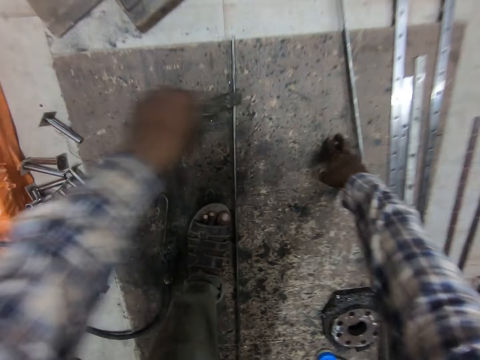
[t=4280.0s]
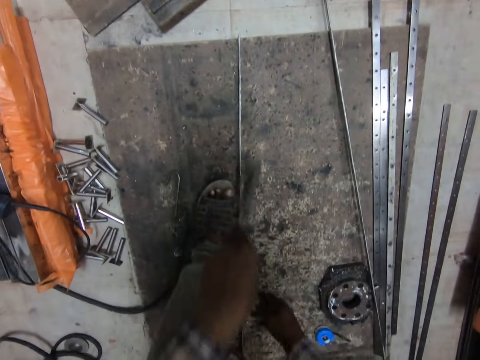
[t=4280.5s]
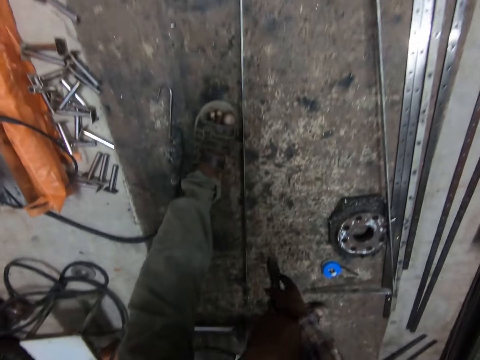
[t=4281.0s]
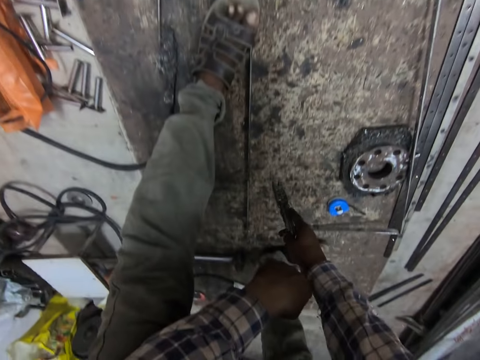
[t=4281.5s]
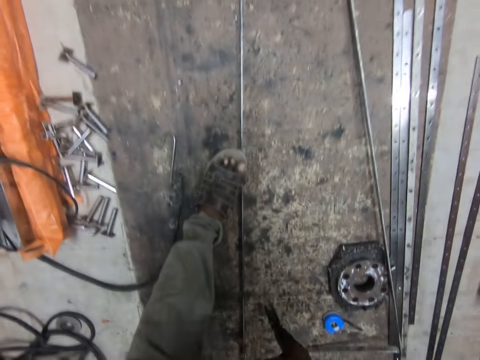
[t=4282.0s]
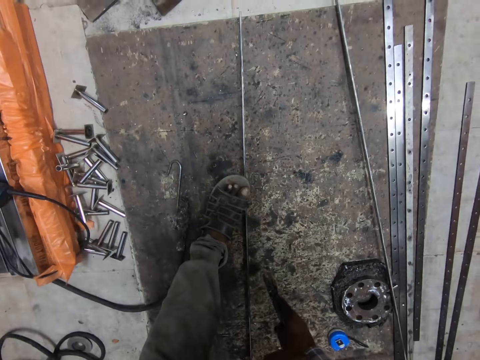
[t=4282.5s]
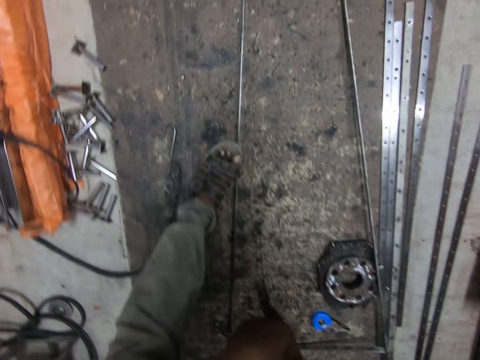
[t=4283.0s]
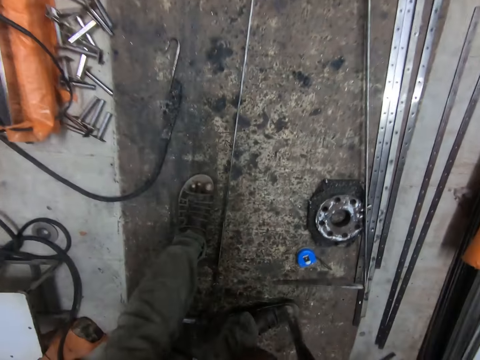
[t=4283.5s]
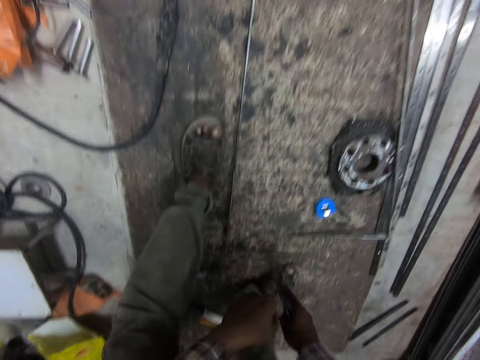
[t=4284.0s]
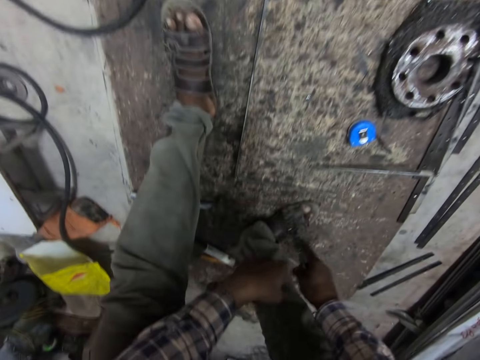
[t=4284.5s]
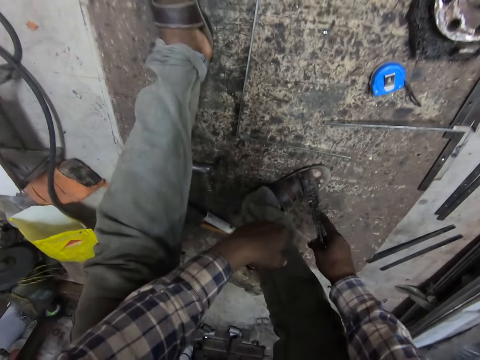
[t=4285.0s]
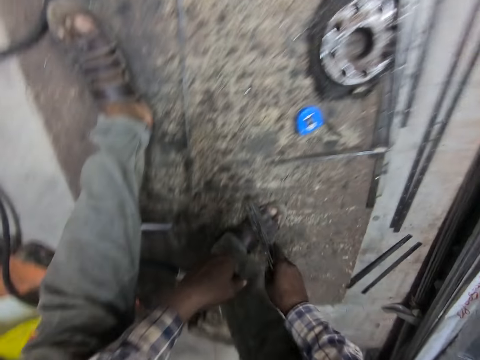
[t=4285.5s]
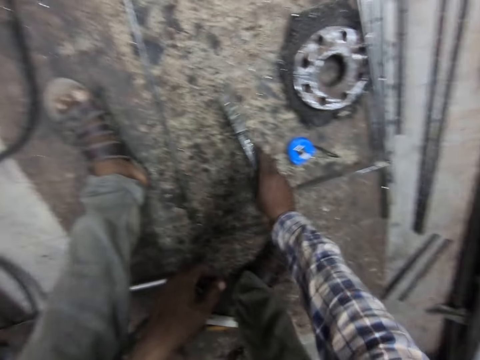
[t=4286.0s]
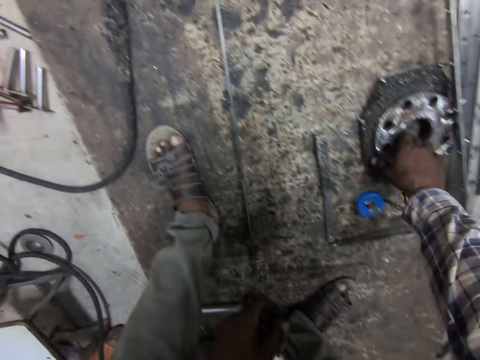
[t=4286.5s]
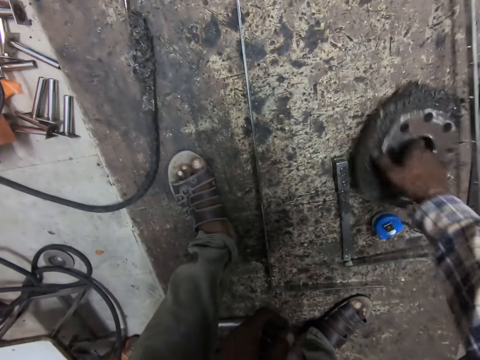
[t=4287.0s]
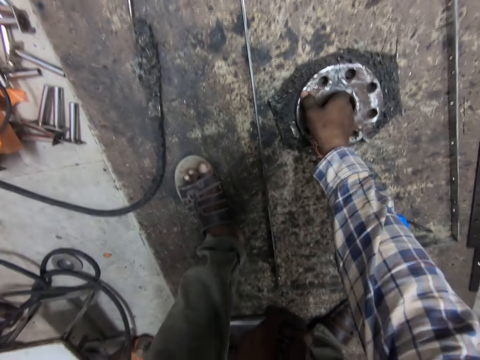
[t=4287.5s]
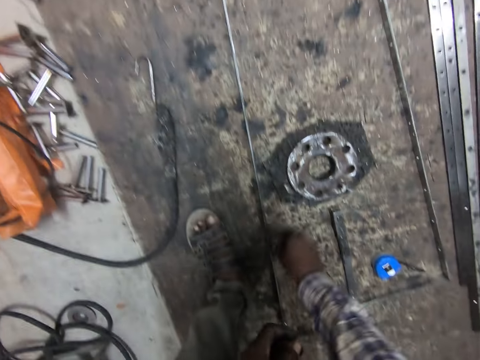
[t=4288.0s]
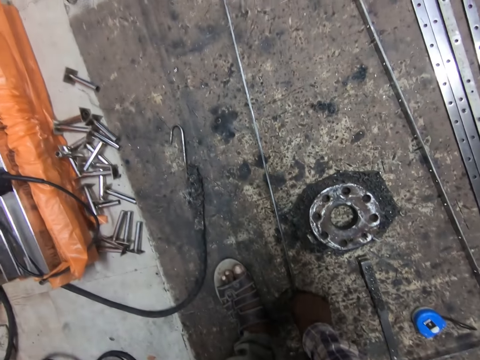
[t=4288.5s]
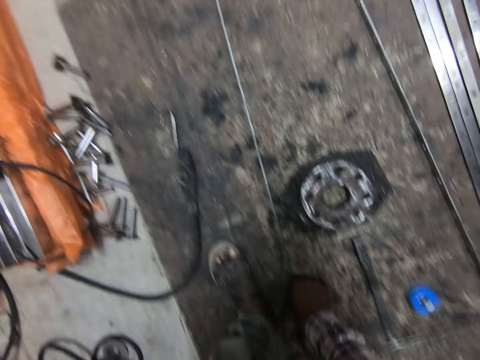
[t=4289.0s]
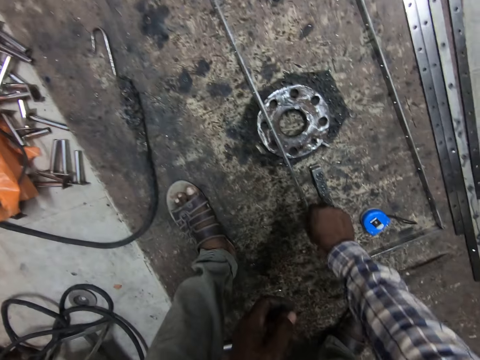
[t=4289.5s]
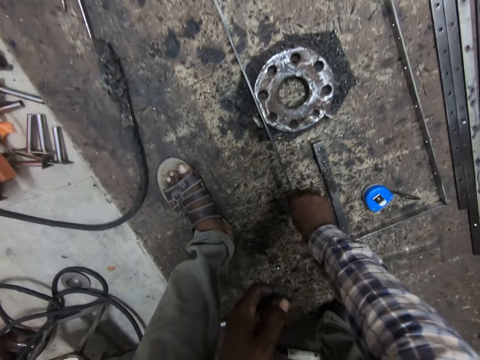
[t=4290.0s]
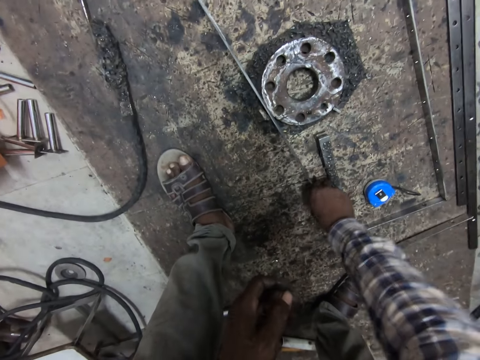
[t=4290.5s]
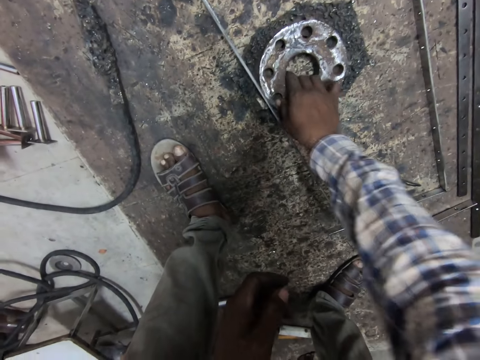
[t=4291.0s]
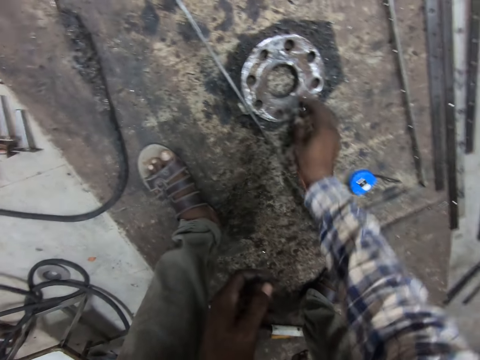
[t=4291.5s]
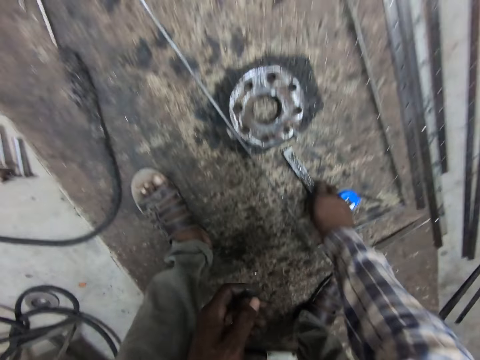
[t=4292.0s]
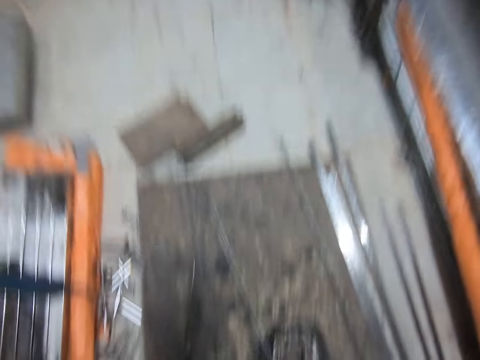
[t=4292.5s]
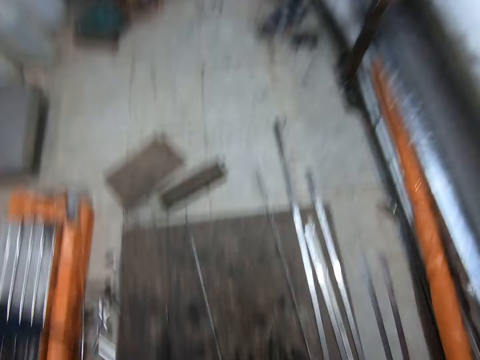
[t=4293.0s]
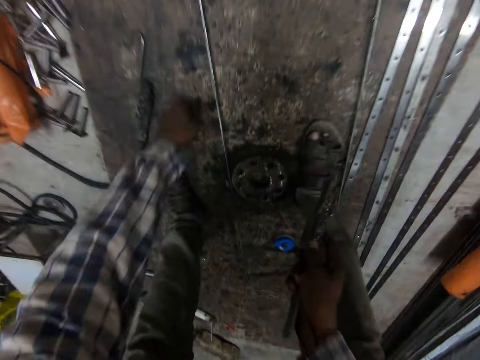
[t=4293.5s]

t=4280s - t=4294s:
The camera wearer removes a hand from the floor. He moves the metallic pliers or welding chisel away from the metal. He steps on the metal. He moves the metallic pliers. He moves a leg. He drops the welding chisel on the floor. He moves a metal gauge and the welded metal on the floor with his right hand. He lifts the metal. He puts a metal on something. He moves something. He picks the welding chisel from the floor with his right hand.

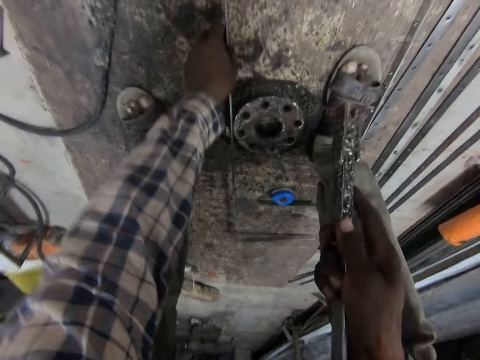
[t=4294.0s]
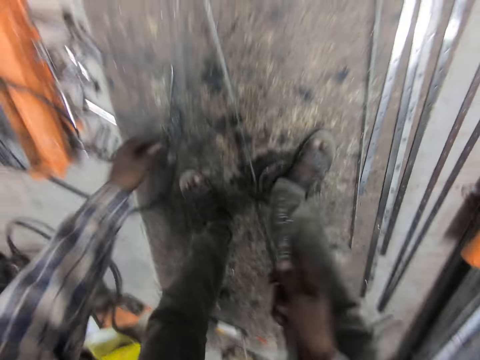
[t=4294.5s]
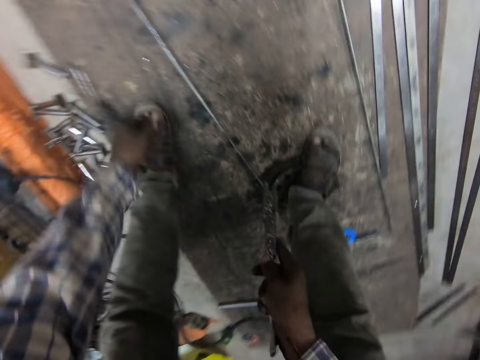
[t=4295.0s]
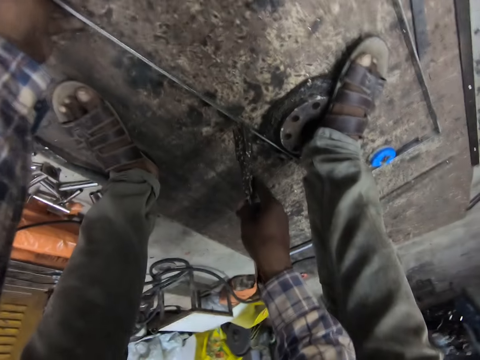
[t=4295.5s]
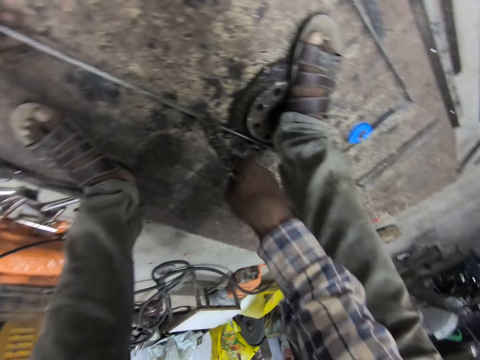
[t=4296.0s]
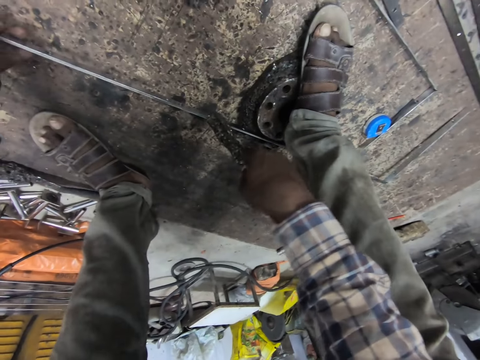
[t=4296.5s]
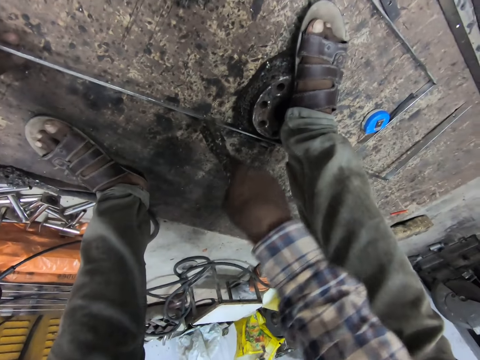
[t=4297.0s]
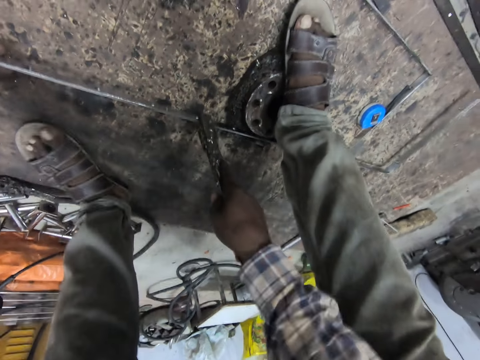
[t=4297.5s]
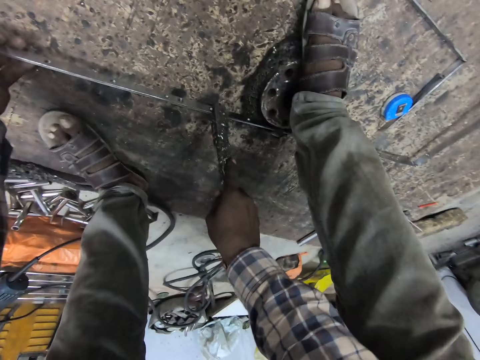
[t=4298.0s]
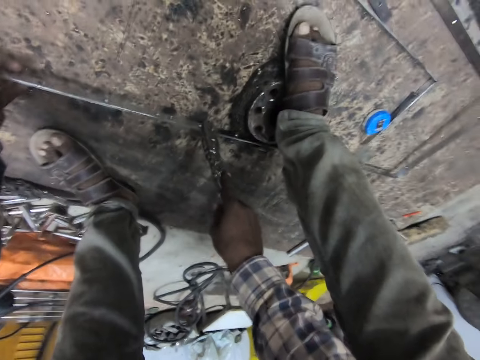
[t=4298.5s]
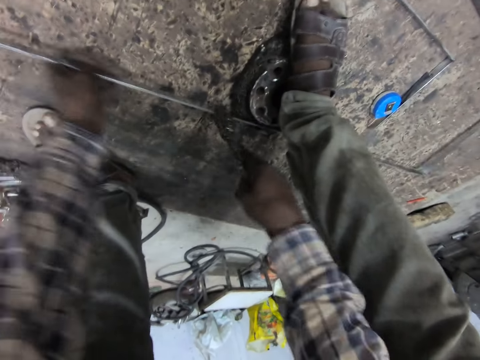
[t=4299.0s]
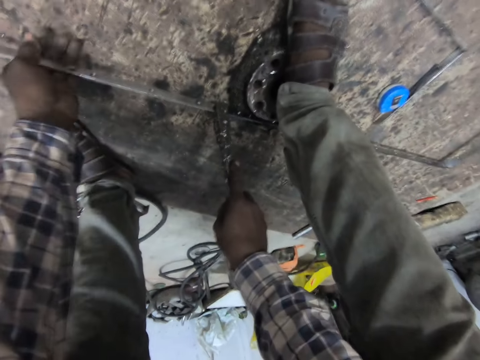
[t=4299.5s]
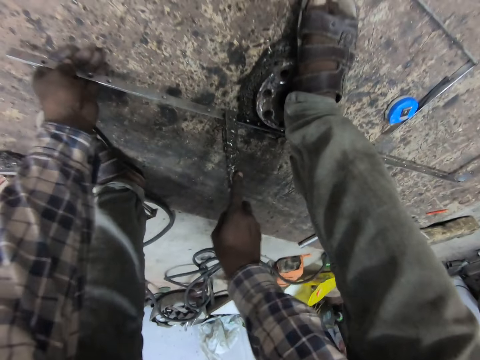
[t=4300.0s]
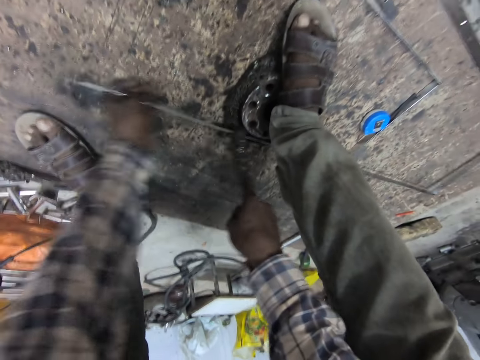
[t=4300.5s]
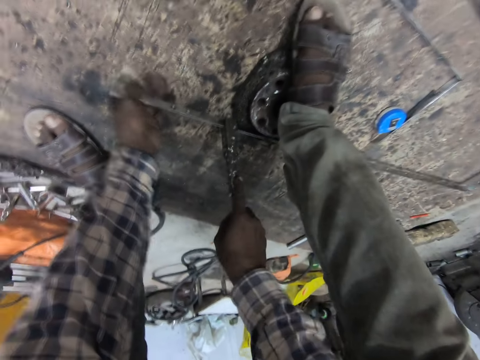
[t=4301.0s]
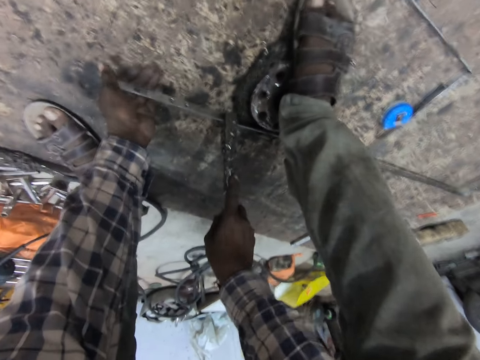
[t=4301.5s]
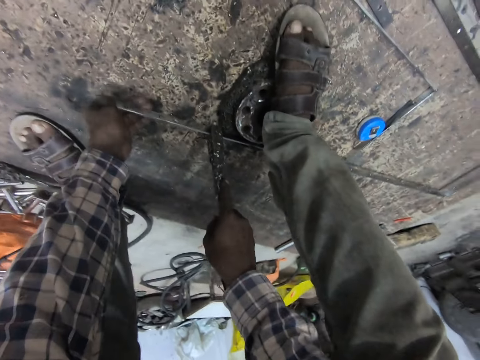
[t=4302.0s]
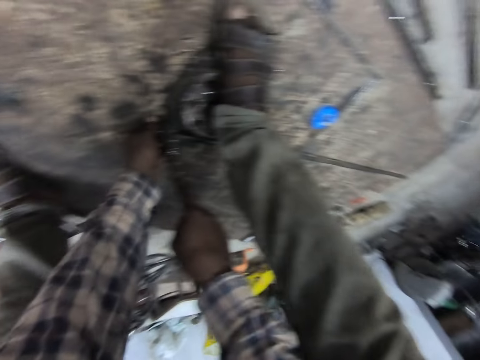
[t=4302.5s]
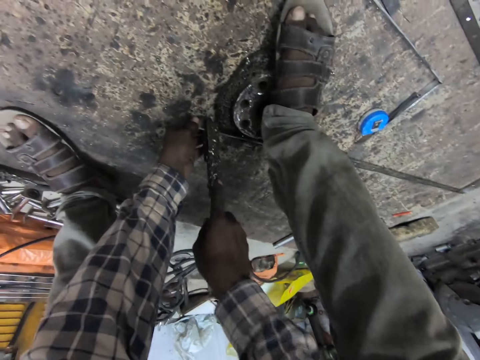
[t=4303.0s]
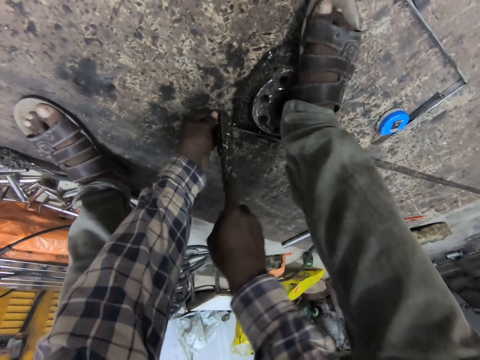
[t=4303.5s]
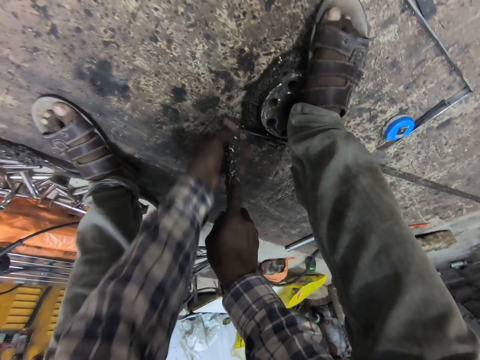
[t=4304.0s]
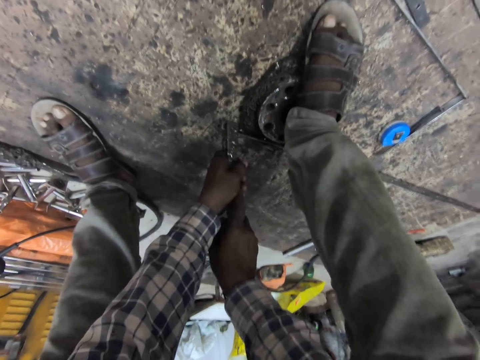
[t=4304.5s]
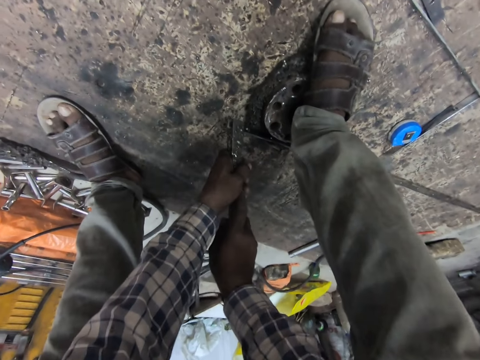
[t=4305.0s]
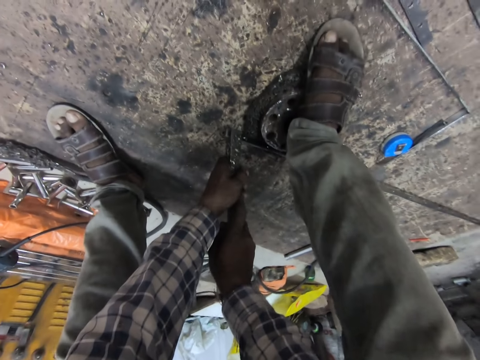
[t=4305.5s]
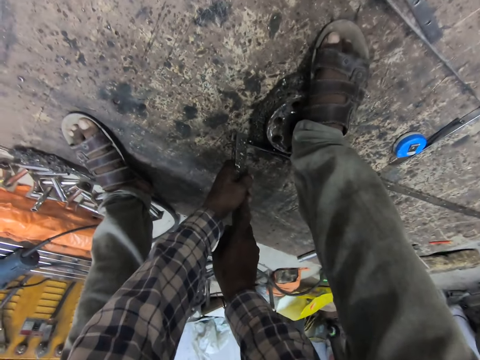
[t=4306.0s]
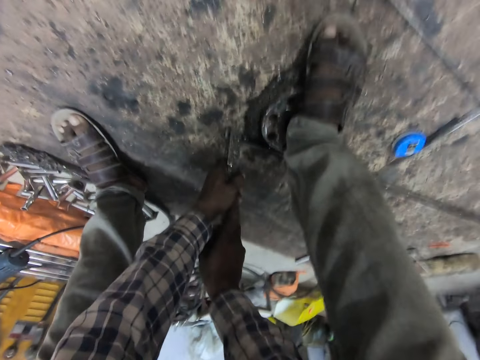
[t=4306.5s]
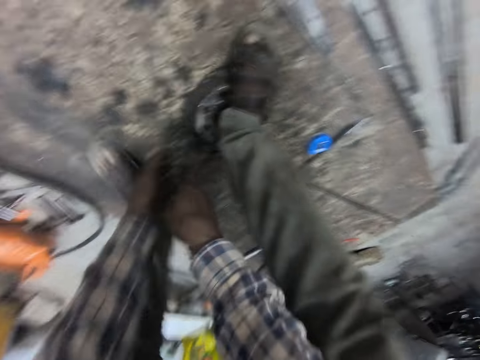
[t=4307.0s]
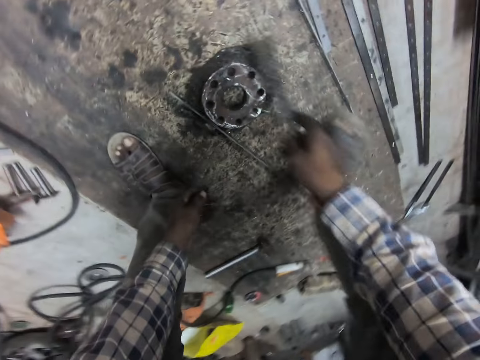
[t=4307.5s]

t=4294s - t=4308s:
The camera wearer moves the metal. He holds the welded metal with his left hand. He removes his left hand from the welded metal. He steps on something. He holds the welded metal with his left hand. He puts the metallic pliers or welding chisel on the metal. He tightens the welded metal with the welding chisel in his right hand. He presses the metal with the metallic pliers. He moves the metal repeatedly. He holds the metallic pliers with the other hand. He moves a leg. He lifts the metallic pliers.
